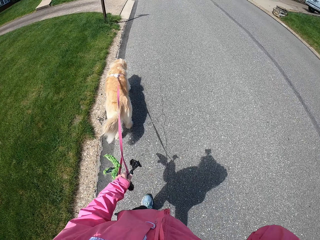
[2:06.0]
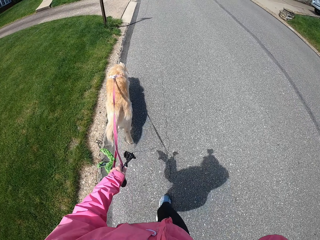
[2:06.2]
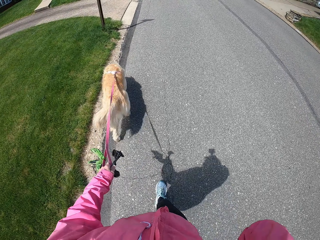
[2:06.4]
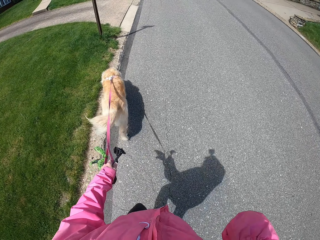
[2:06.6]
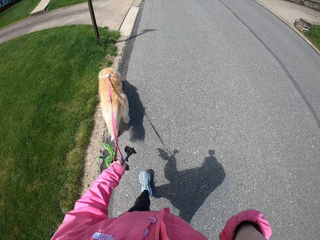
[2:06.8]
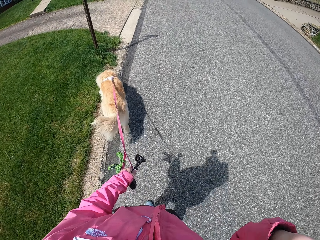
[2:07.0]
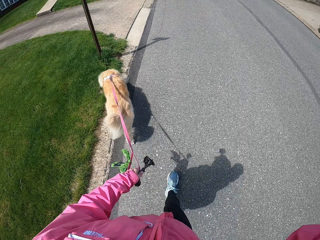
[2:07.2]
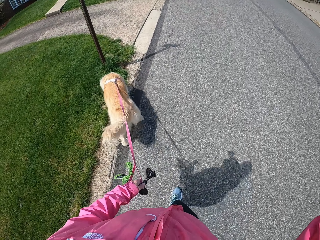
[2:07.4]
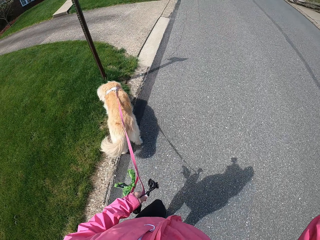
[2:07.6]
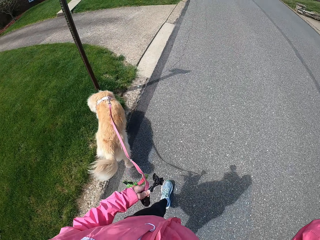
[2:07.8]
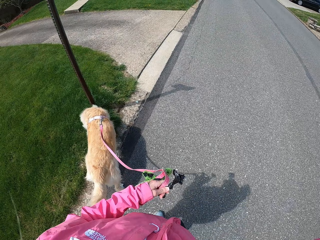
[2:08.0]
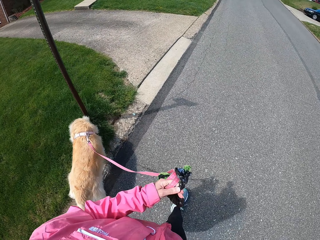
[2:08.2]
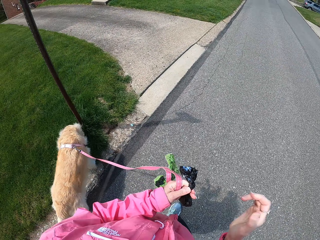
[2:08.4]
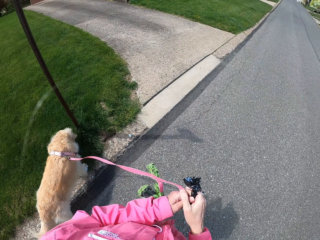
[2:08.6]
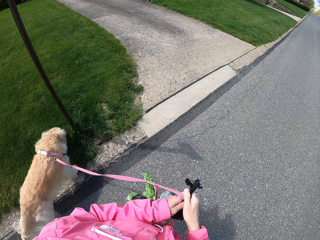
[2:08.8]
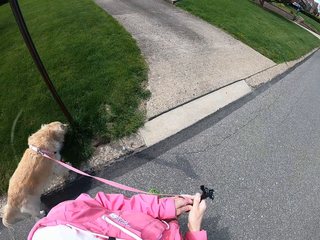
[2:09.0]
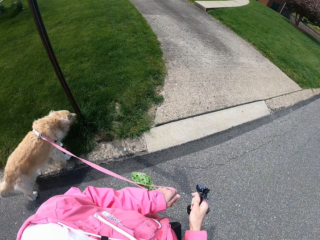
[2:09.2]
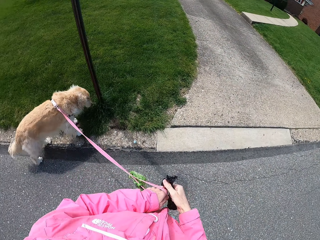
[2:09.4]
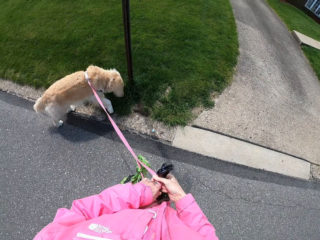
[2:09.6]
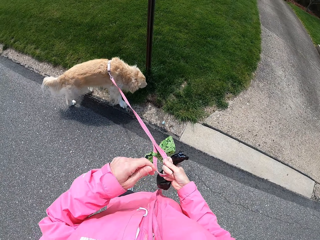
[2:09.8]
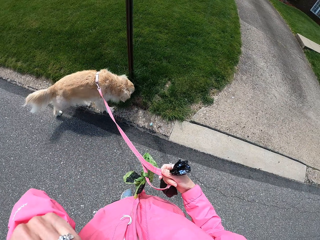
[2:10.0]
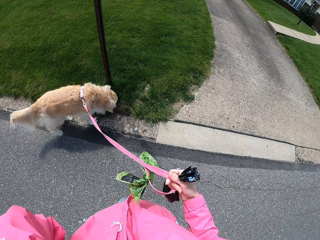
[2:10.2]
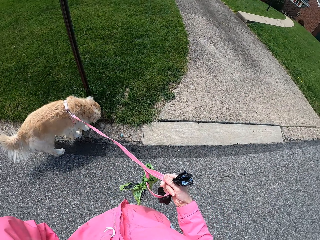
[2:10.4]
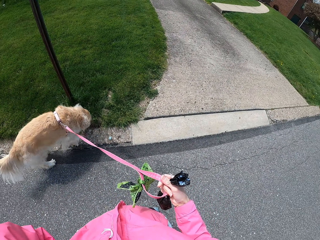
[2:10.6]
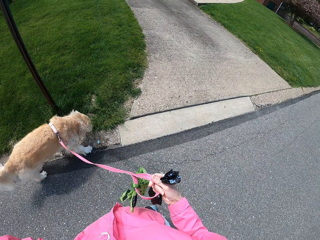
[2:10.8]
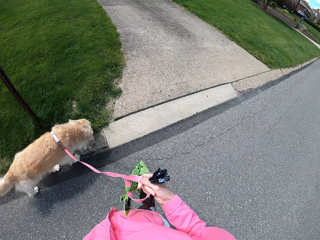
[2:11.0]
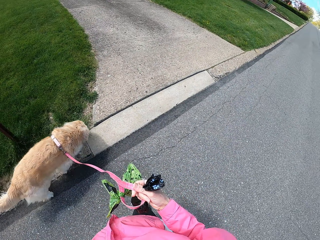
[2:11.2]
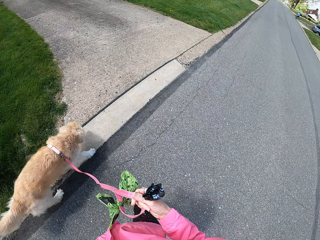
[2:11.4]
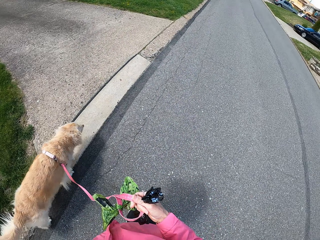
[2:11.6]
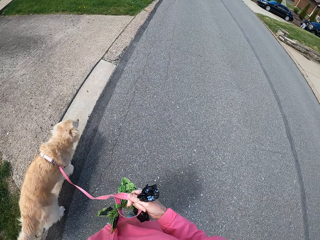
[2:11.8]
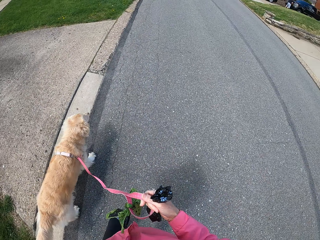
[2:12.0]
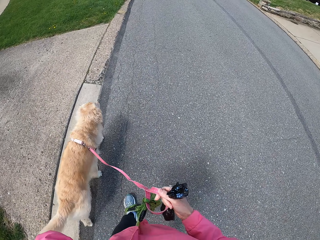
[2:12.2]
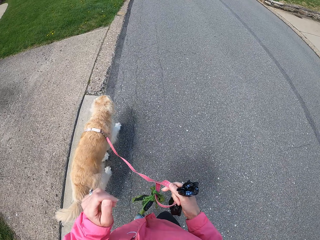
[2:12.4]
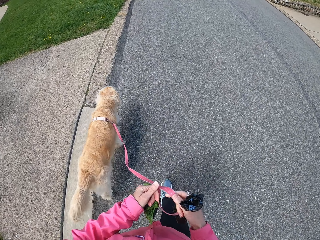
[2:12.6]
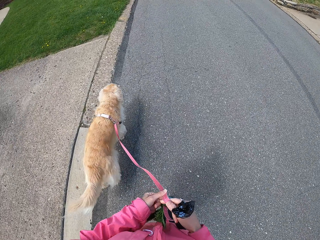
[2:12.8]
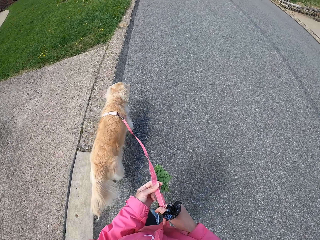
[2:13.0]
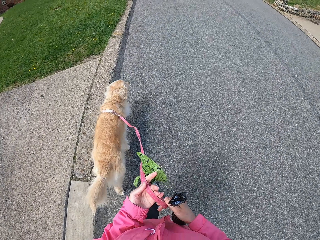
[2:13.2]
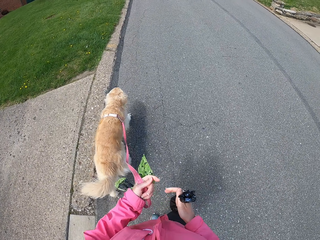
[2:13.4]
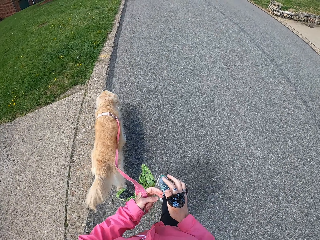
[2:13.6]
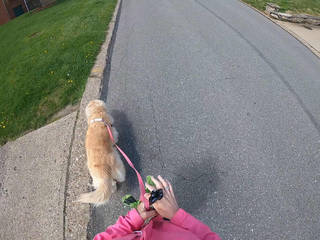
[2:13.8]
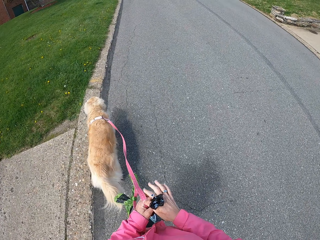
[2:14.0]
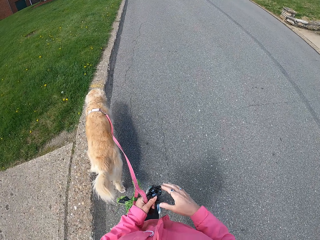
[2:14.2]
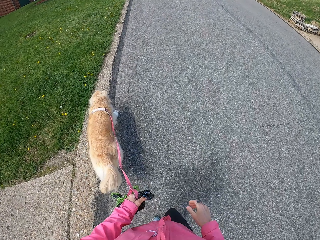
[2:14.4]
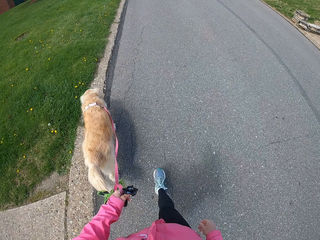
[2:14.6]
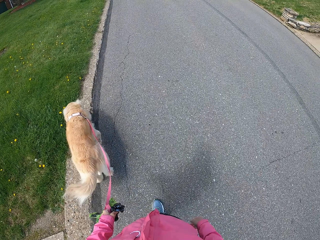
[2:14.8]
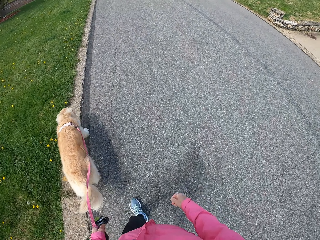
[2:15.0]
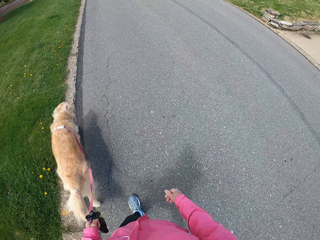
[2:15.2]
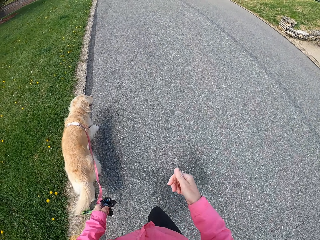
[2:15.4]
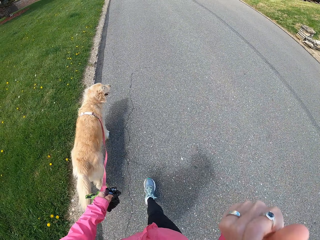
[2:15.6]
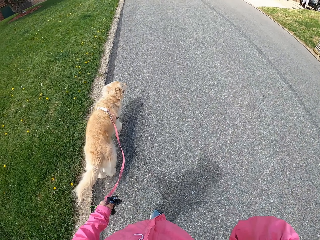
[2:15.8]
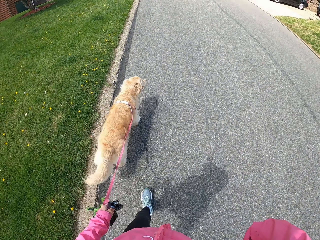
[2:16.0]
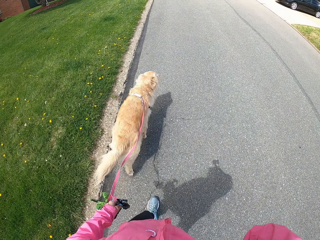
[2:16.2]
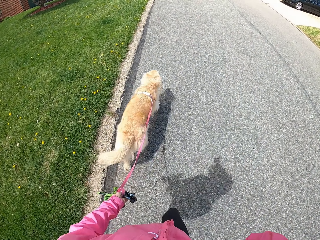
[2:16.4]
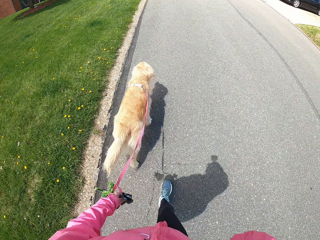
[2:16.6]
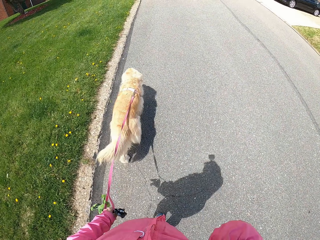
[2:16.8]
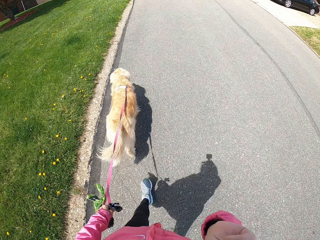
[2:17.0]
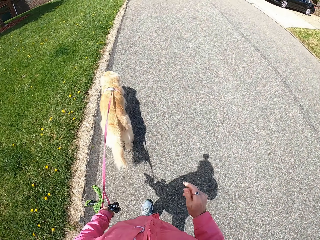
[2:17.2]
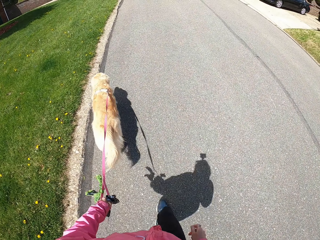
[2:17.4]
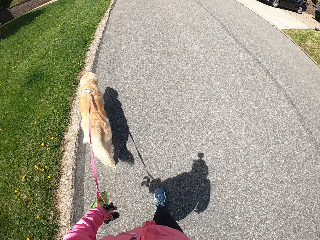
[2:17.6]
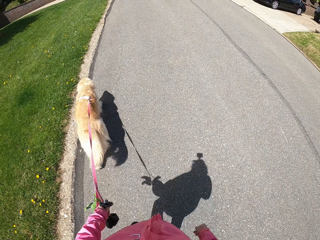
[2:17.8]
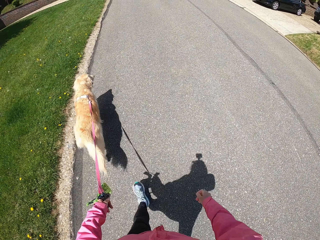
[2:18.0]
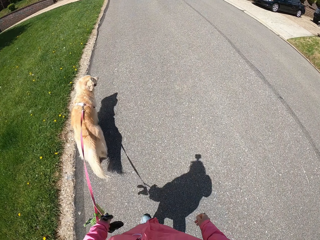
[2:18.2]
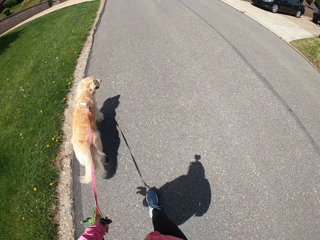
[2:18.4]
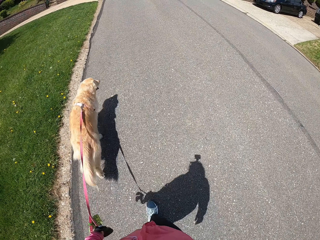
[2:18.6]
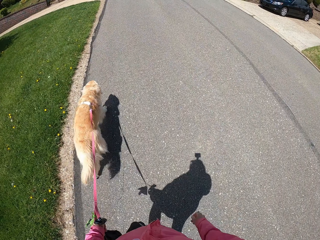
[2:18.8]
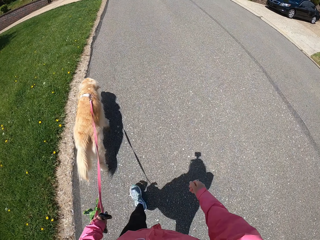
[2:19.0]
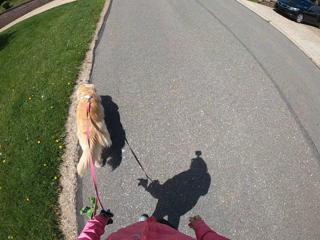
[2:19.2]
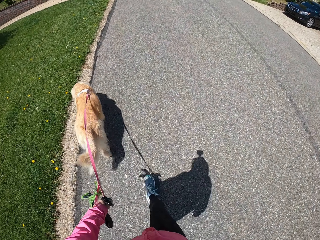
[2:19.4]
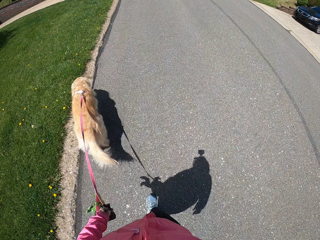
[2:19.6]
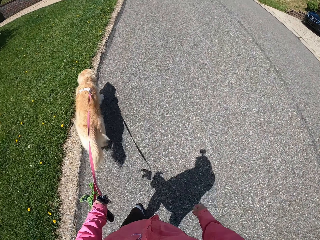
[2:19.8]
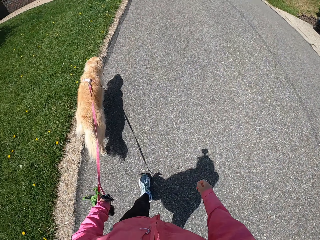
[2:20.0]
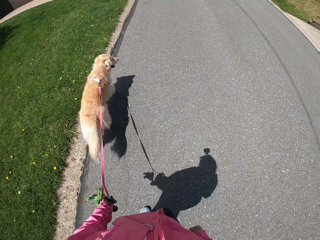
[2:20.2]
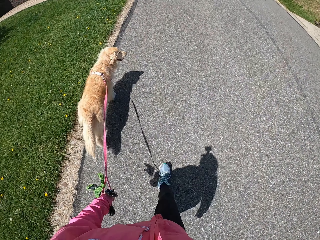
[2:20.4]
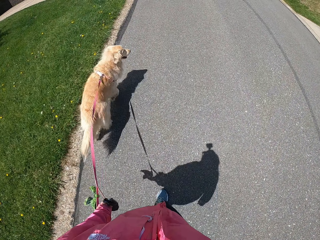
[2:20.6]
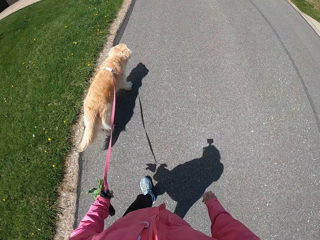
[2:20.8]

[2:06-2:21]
The camera wearer touches something. She looks around. She walks with her dog. She holds a dog leash with her left hand. She puts the leash on the other hand. She holds a dog poop bag with her left hand. She touches something. She moves her hair from her face.

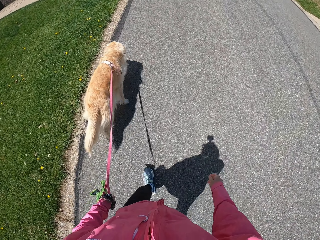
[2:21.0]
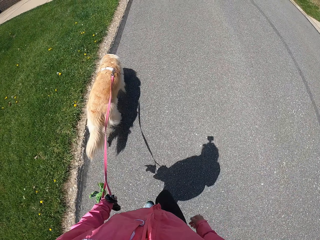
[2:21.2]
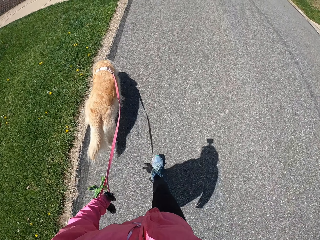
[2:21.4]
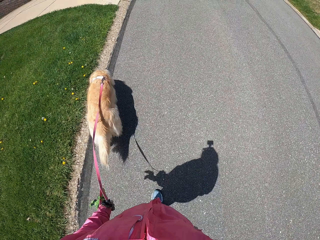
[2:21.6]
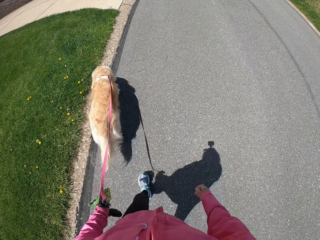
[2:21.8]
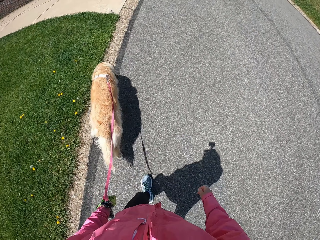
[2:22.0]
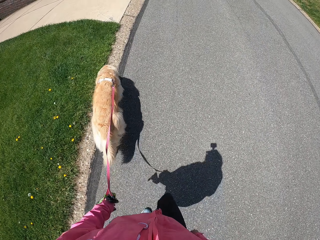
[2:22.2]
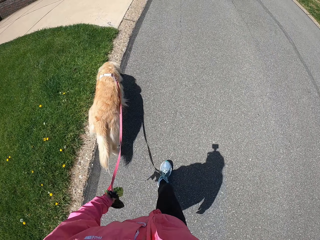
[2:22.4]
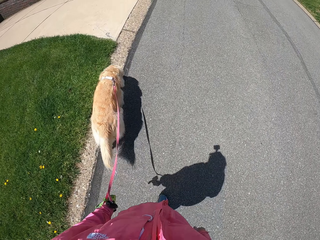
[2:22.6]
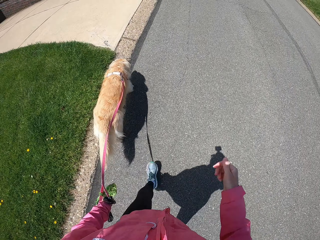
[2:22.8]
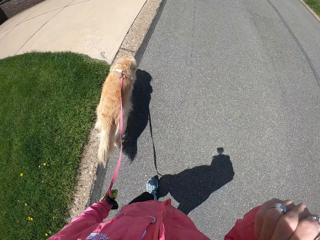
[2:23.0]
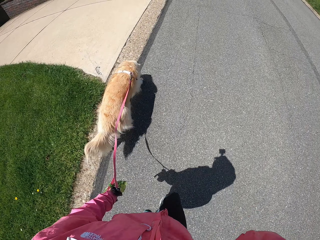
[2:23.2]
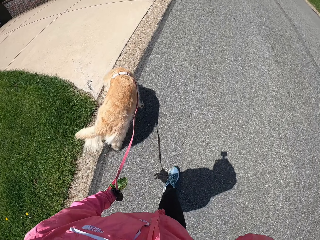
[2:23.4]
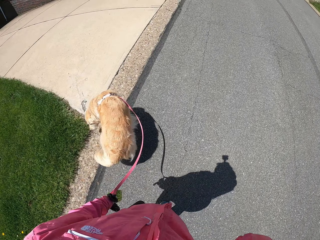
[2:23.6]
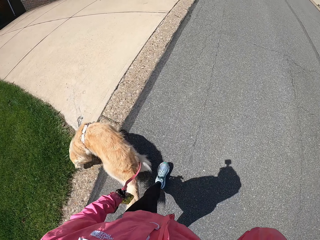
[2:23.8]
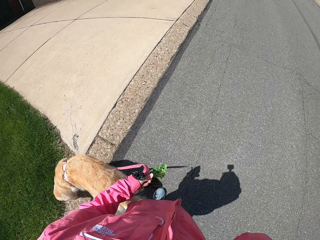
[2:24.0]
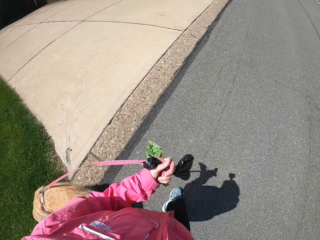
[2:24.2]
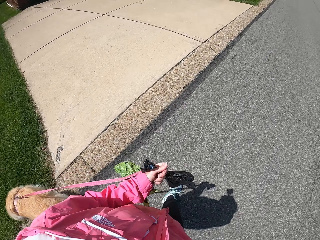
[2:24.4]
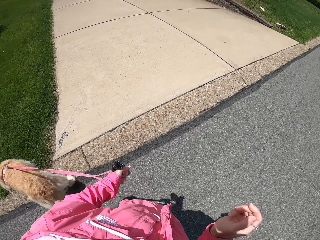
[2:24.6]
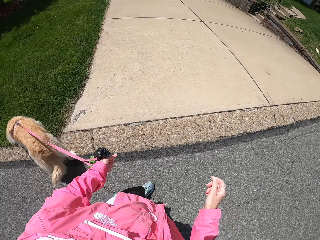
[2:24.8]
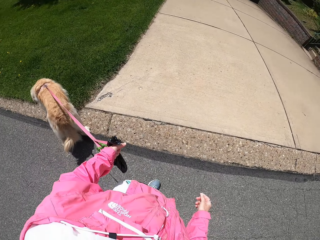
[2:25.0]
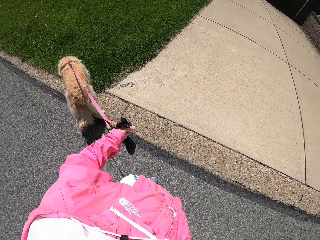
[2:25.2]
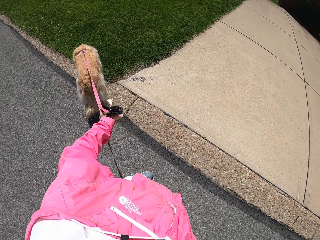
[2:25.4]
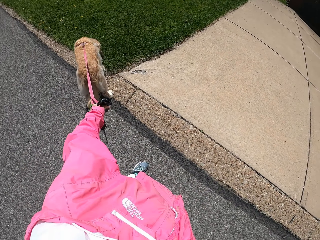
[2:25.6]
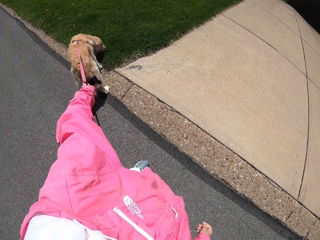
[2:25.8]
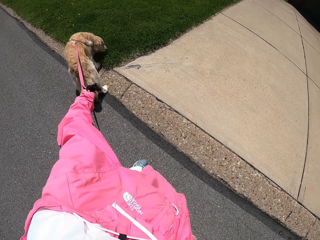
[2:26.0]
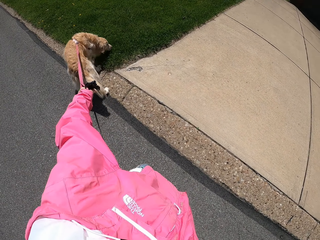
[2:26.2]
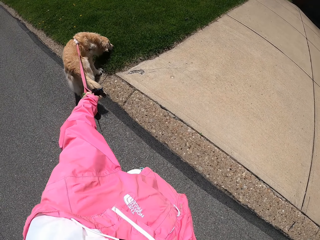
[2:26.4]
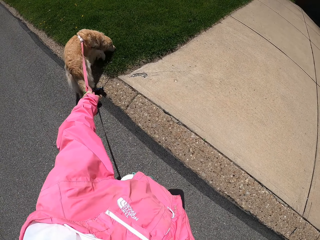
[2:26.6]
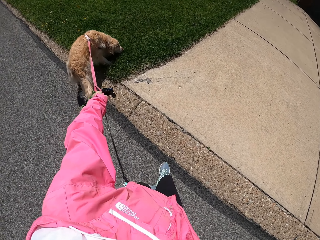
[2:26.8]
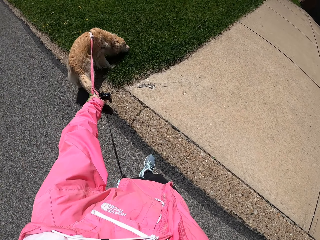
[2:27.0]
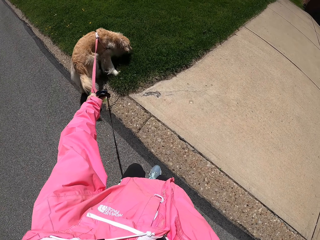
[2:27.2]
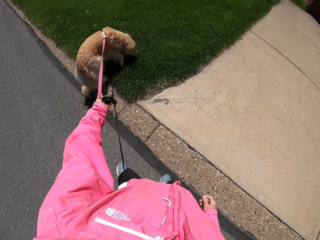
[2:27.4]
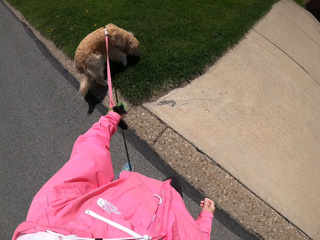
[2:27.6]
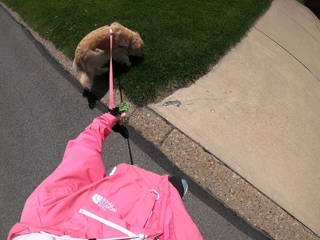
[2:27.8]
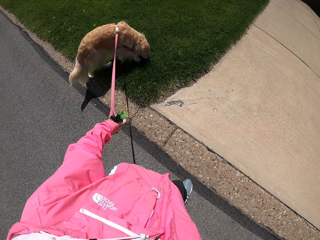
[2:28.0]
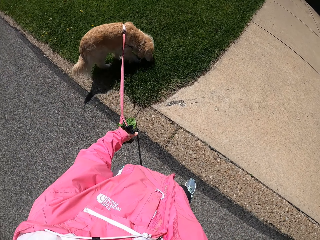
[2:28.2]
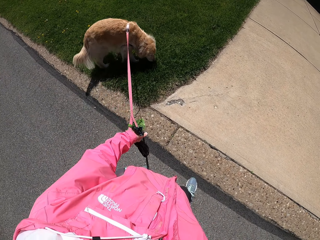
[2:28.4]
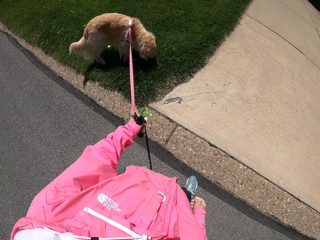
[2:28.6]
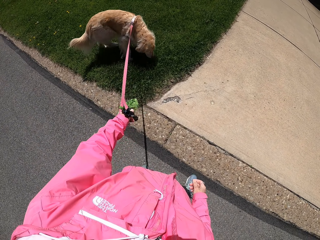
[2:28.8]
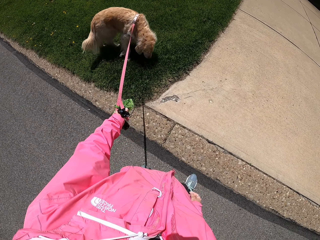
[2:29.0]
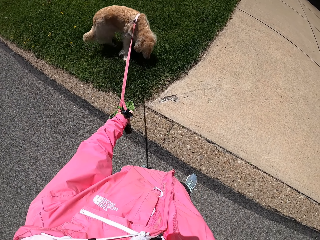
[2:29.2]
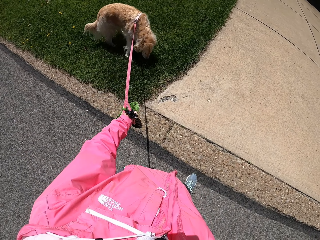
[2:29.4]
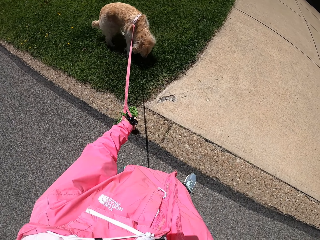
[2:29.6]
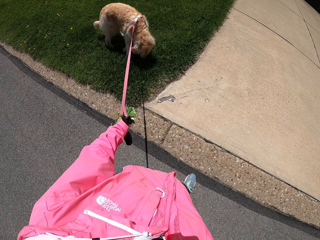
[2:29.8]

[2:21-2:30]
The camera wearer pulls her dog.
